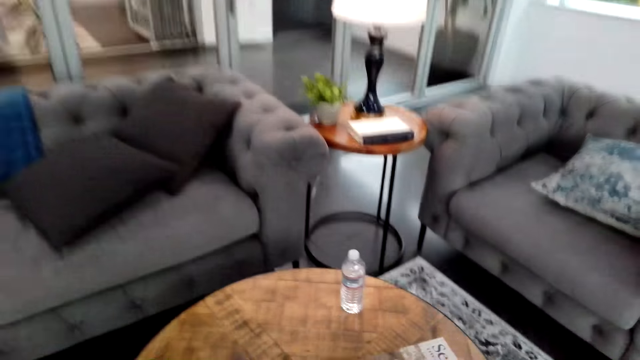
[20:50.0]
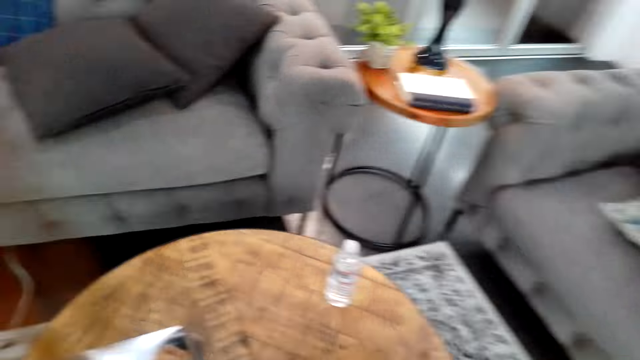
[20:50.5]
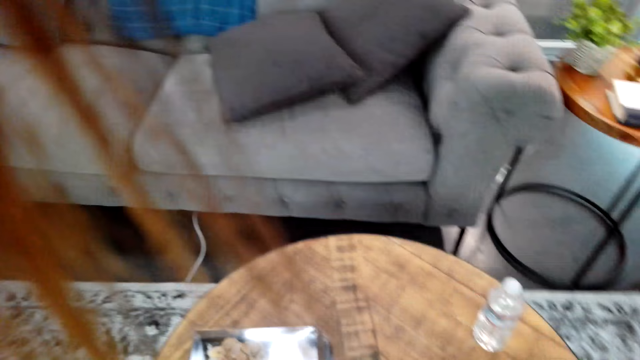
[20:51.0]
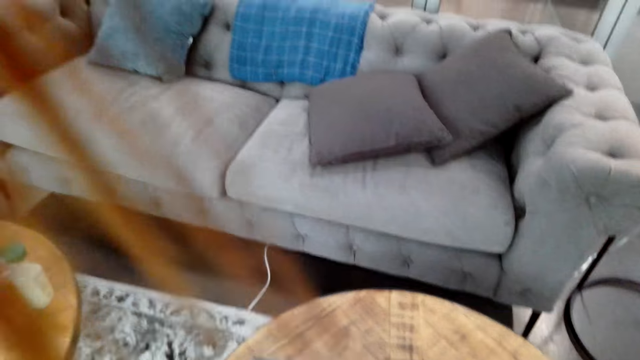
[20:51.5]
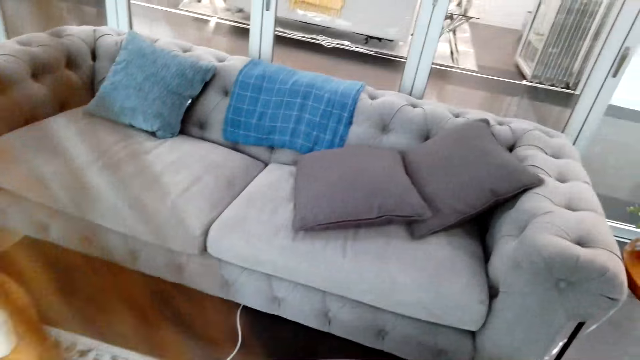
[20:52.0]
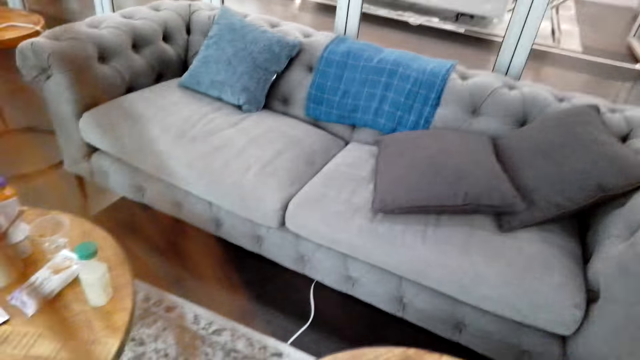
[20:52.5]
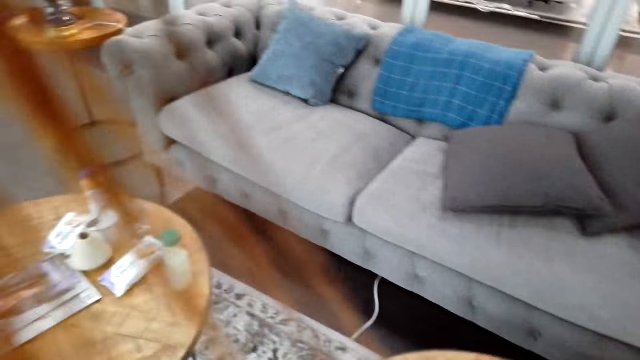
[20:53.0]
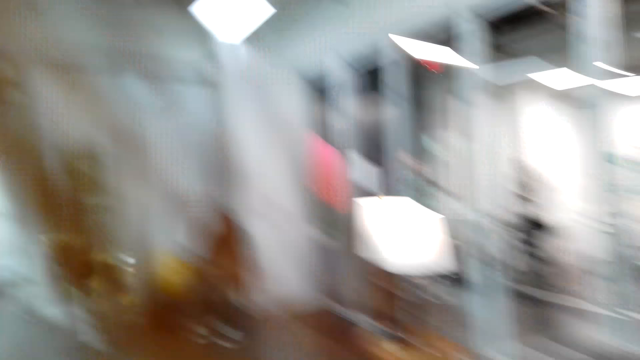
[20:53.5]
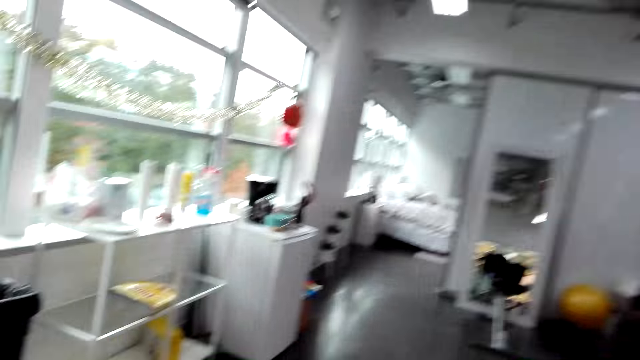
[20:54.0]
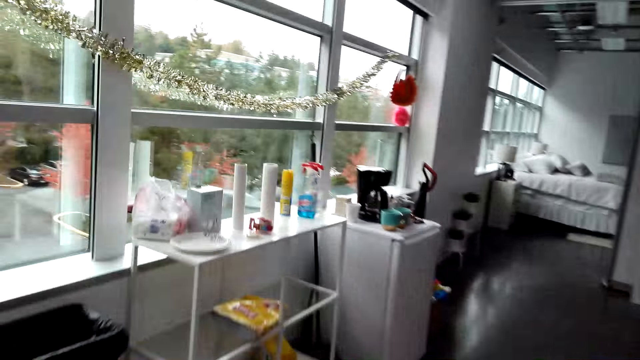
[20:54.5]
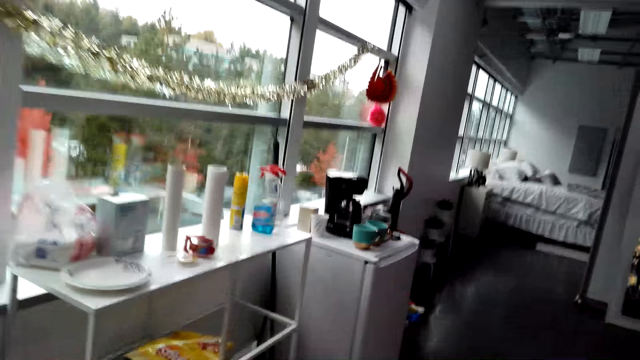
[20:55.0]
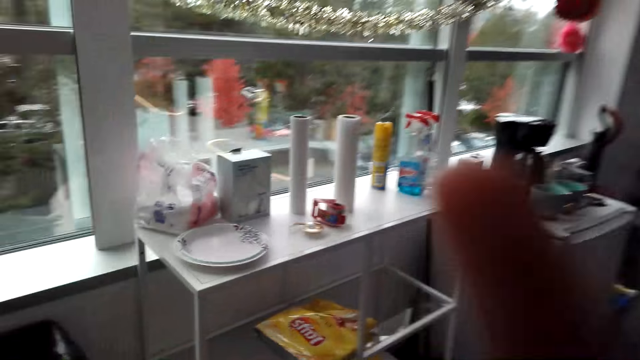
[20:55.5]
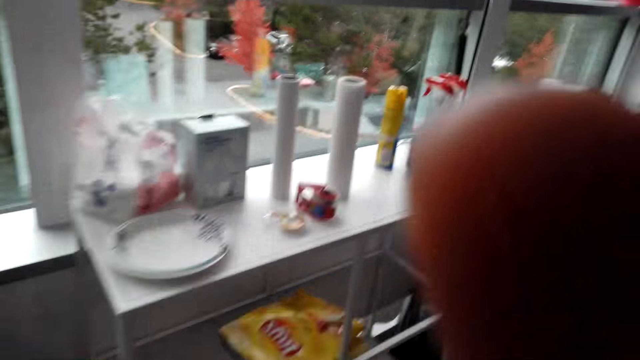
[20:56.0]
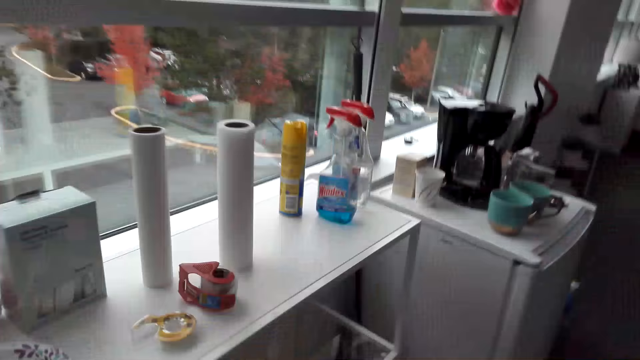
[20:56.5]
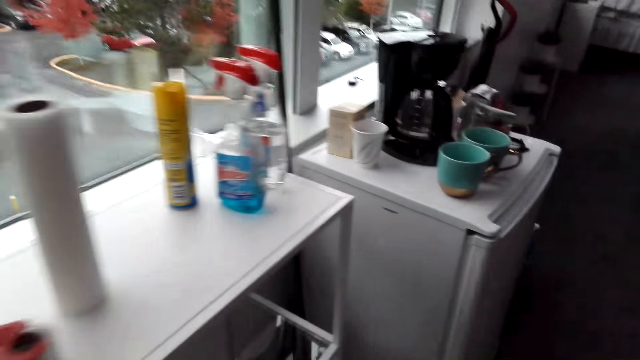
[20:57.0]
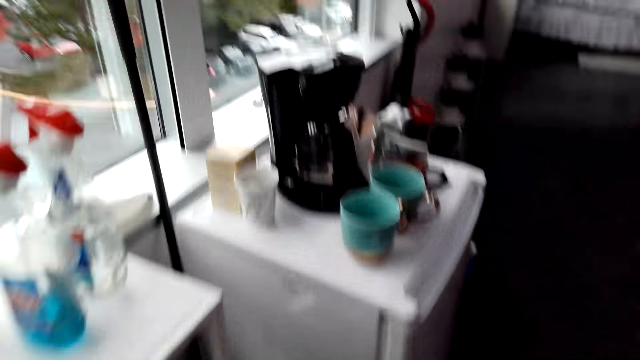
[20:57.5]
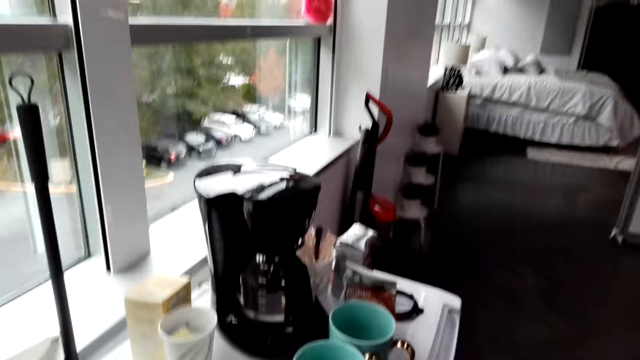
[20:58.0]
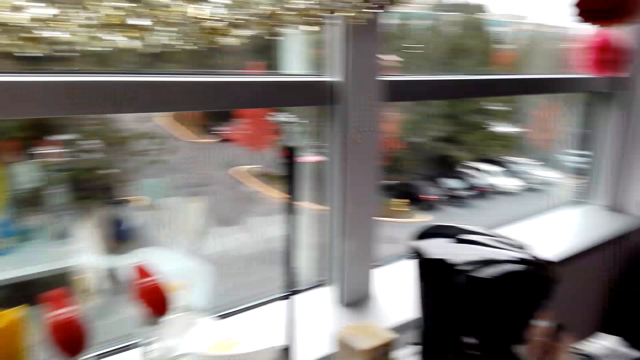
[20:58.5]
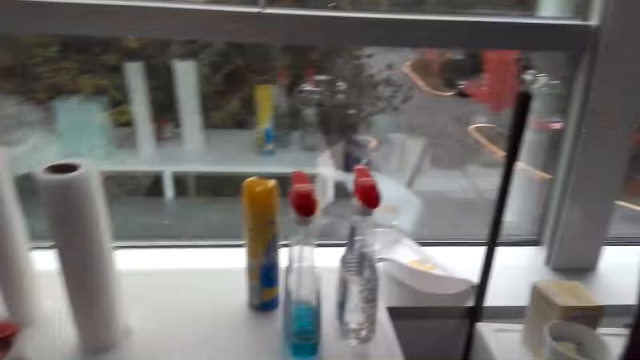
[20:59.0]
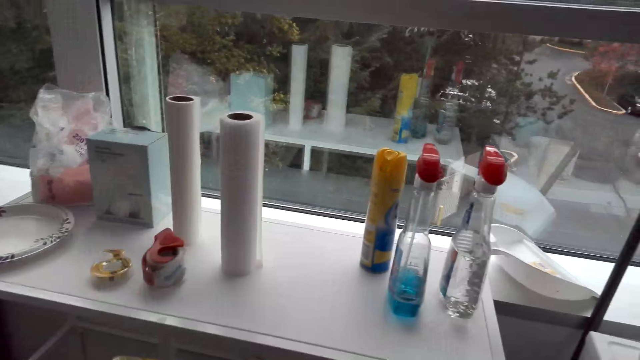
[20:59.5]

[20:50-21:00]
The camera wearer touches the camera.

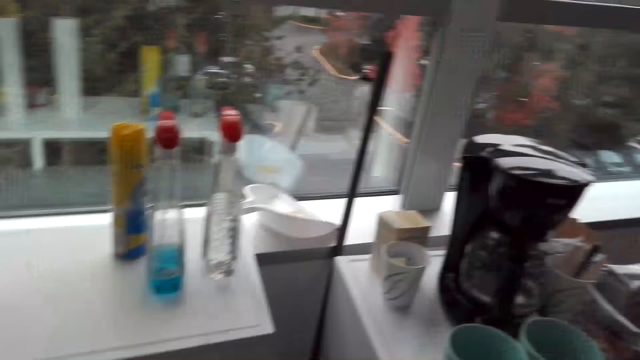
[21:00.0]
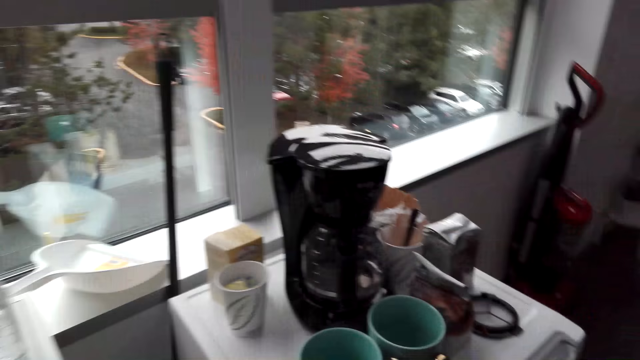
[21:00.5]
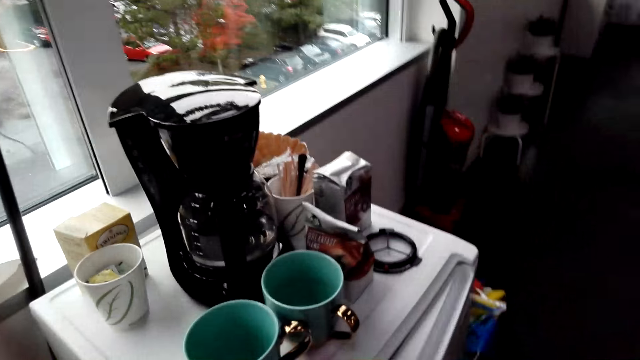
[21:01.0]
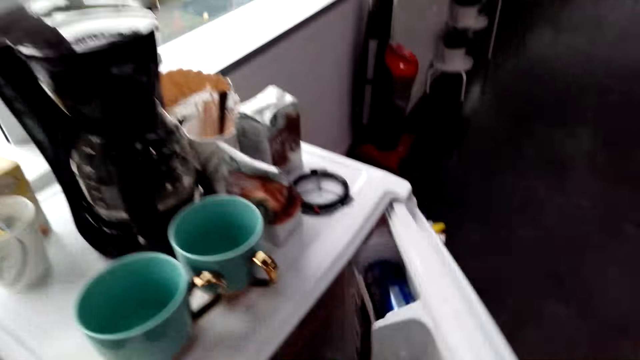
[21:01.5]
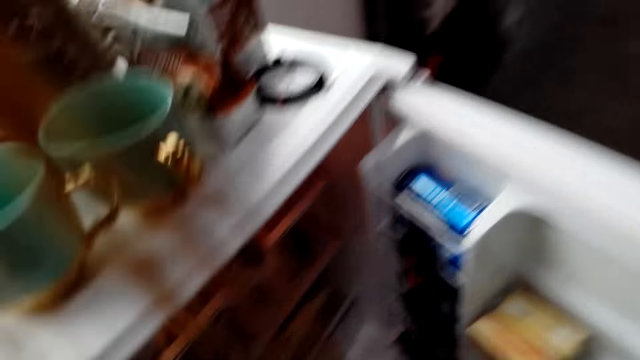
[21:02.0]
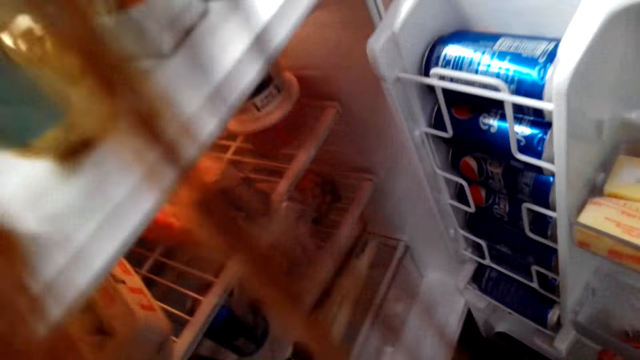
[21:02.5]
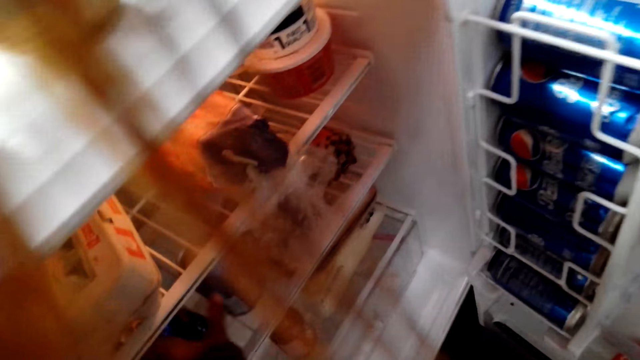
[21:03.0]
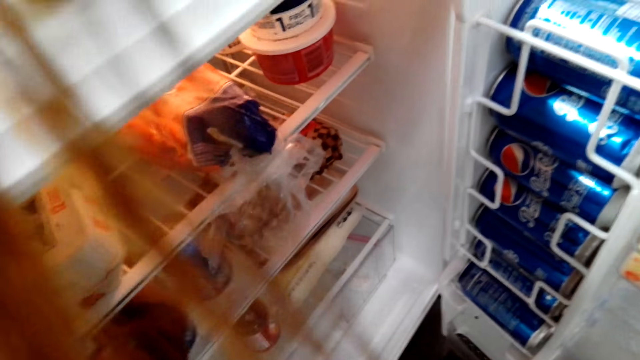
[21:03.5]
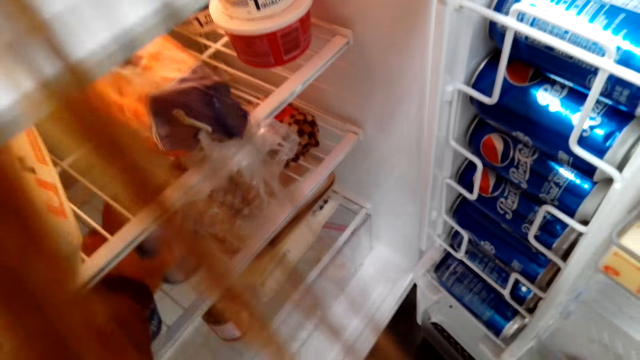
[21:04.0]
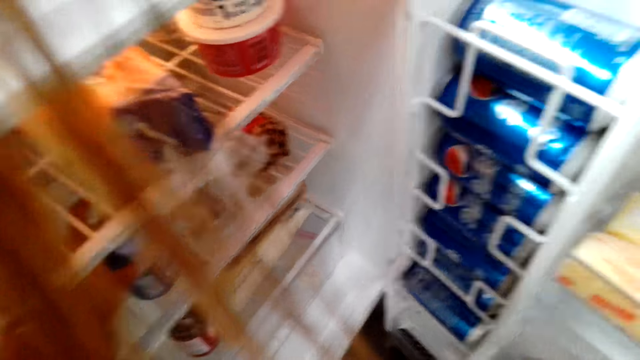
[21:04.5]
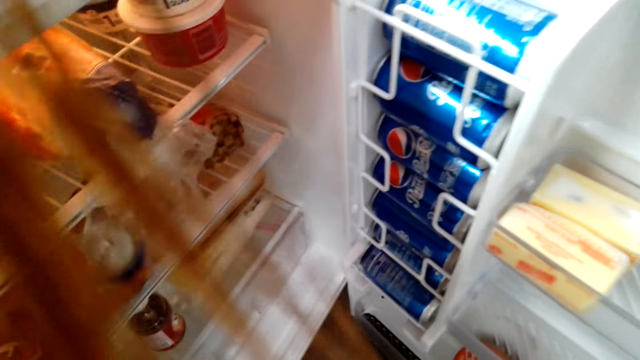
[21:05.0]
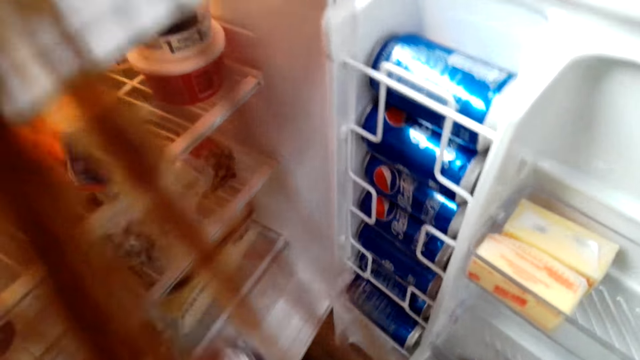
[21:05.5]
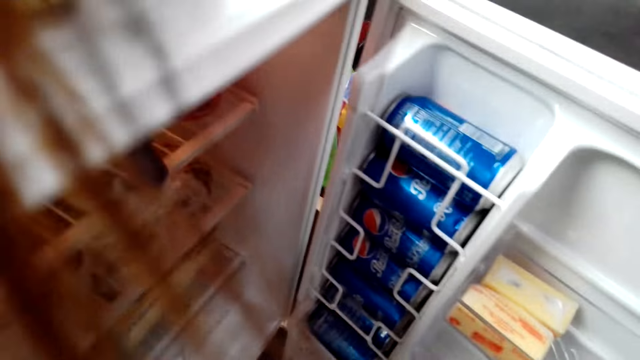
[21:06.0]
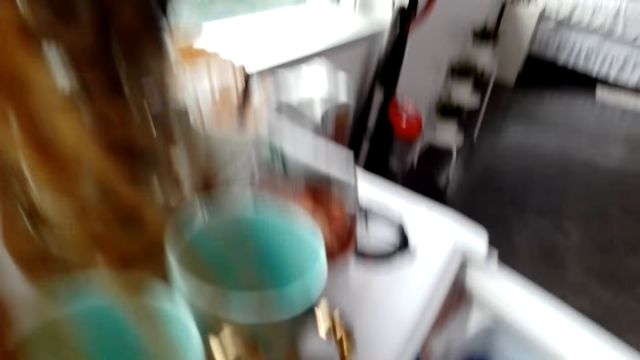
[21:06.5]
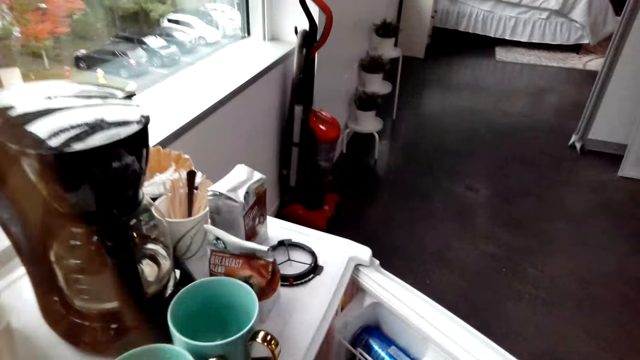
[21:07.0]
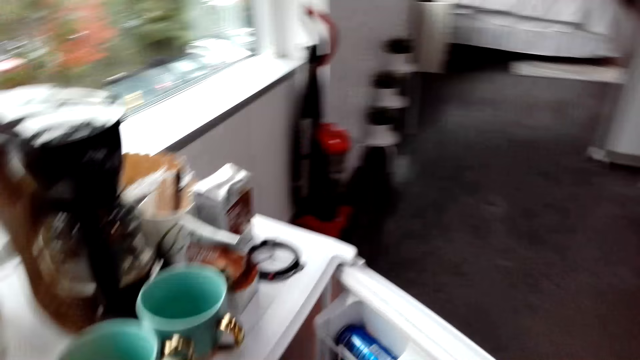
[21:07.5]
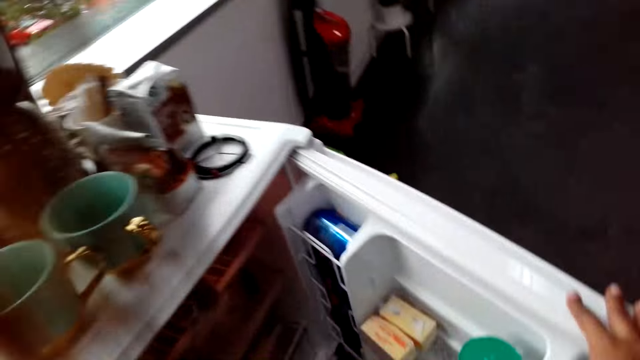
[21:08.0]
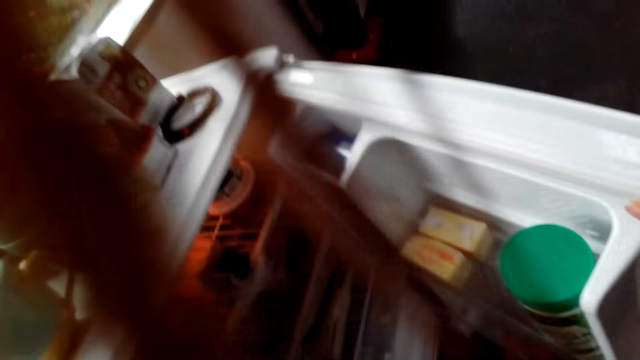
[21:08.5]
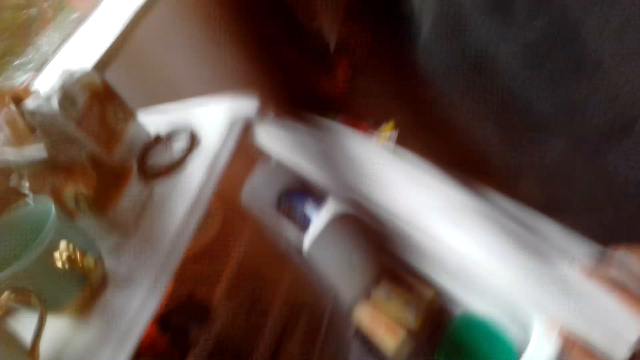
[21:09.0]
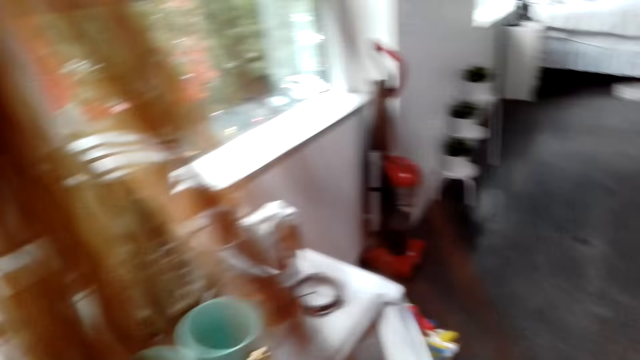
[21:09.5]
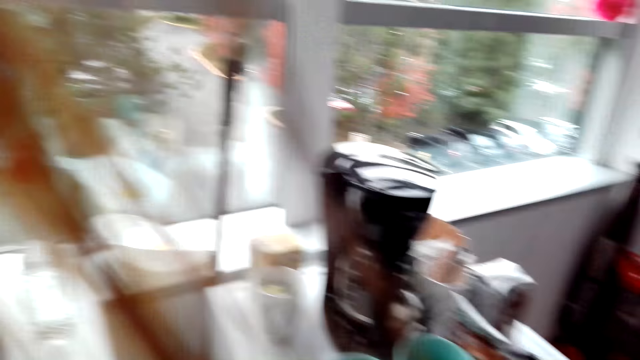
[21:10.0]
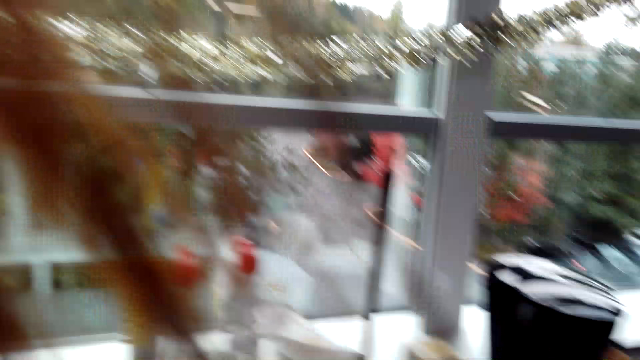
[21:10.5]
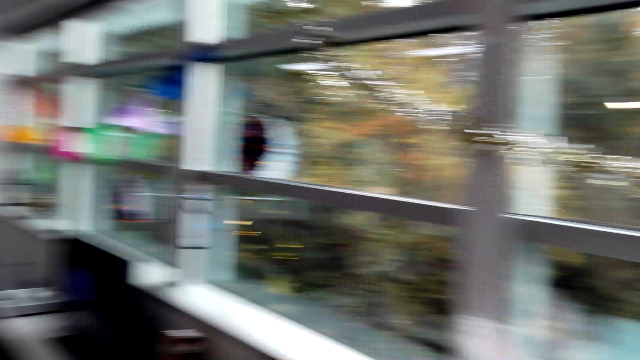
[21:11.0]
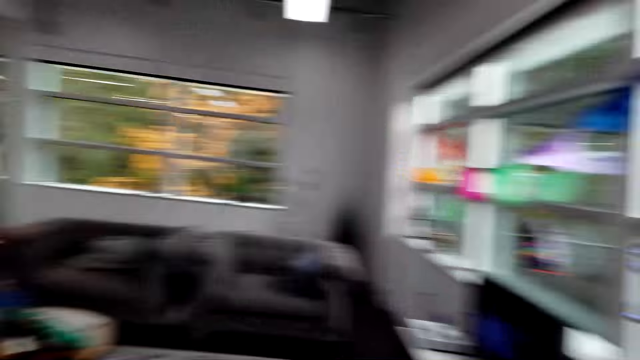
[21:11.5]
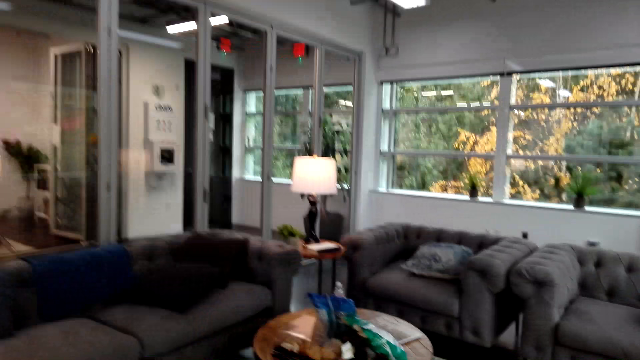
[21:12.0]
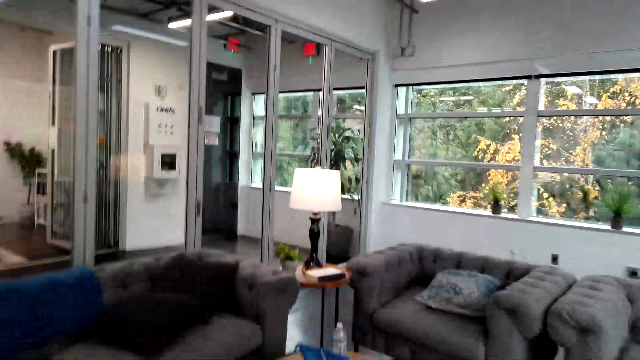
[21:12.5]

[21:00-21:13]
The camera wearer opens a refrigerator. They pick up a can from the refrigerator. They close the refrigerator.
